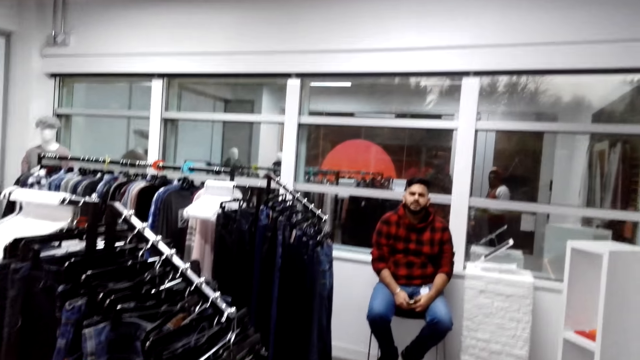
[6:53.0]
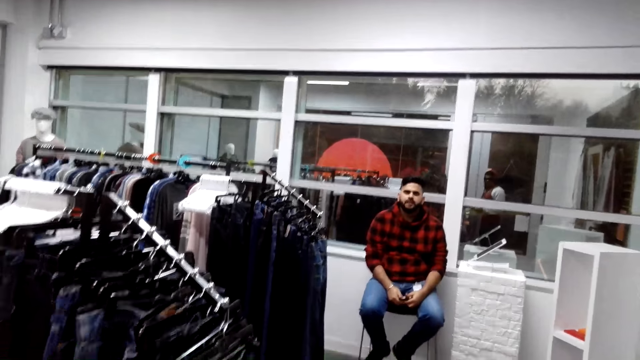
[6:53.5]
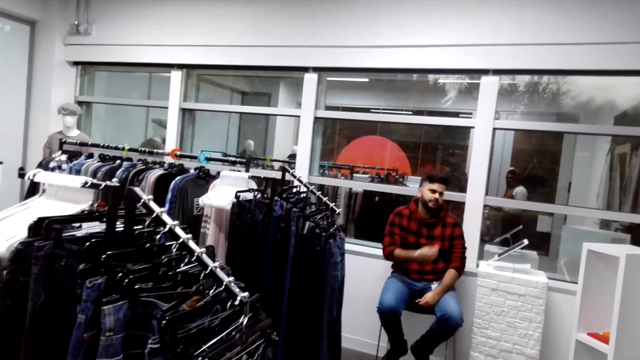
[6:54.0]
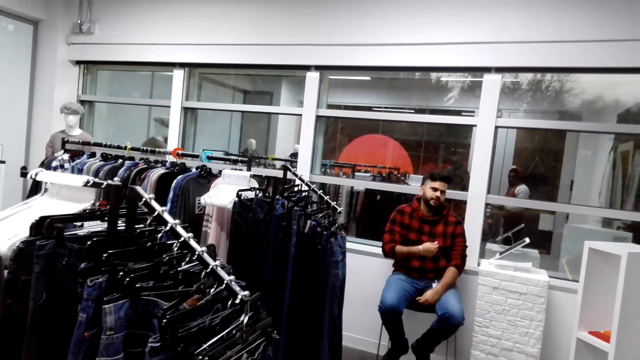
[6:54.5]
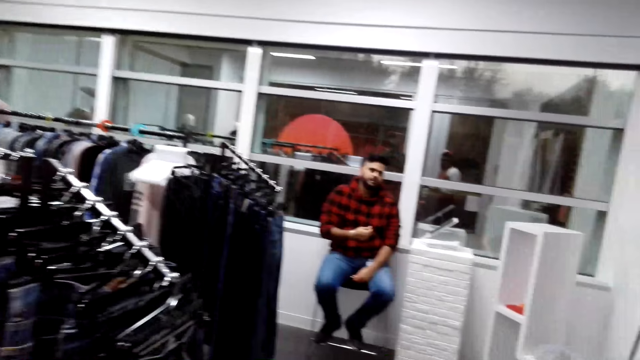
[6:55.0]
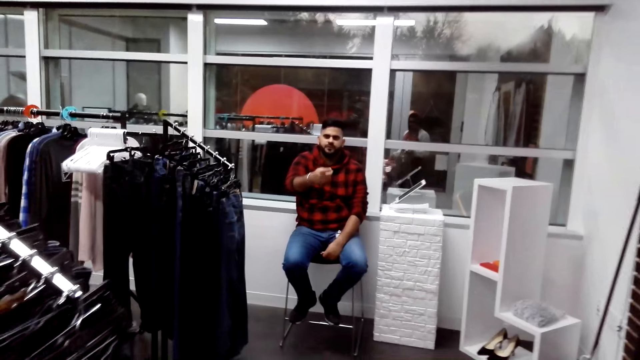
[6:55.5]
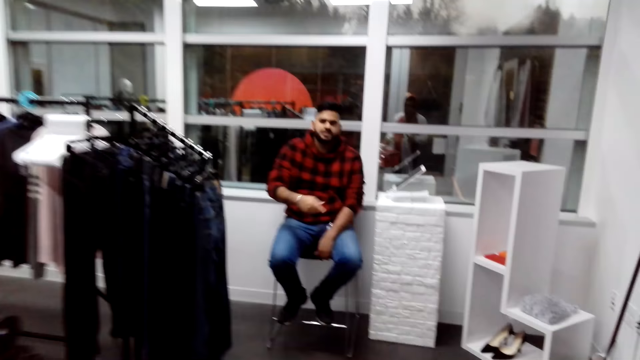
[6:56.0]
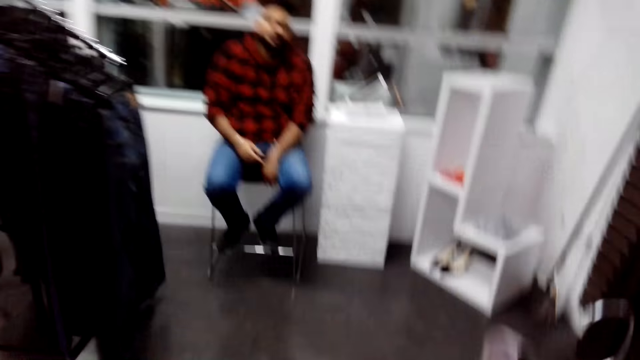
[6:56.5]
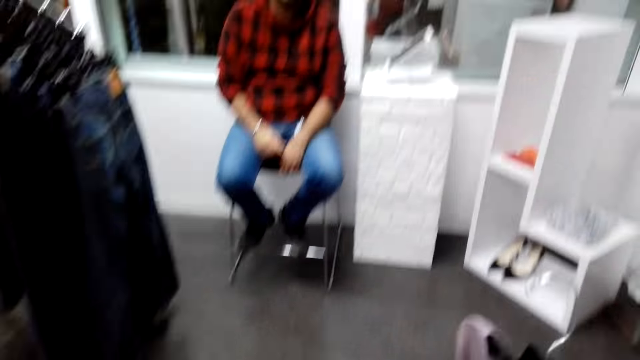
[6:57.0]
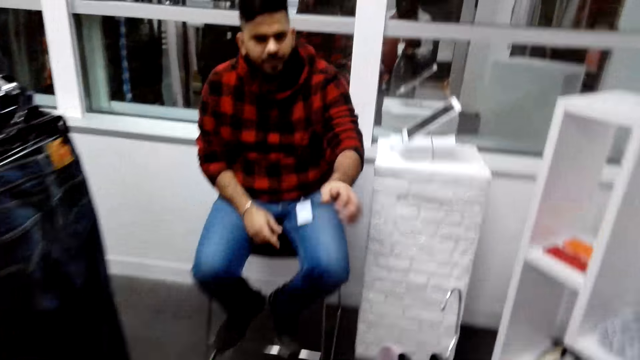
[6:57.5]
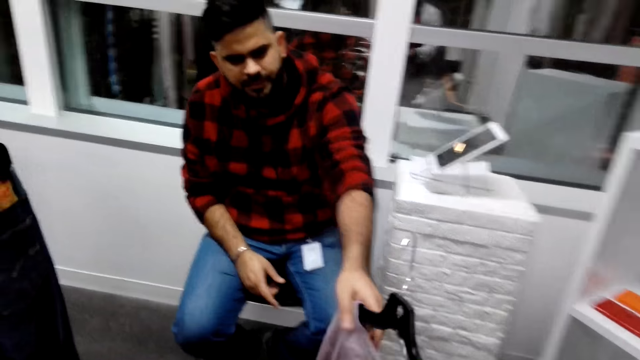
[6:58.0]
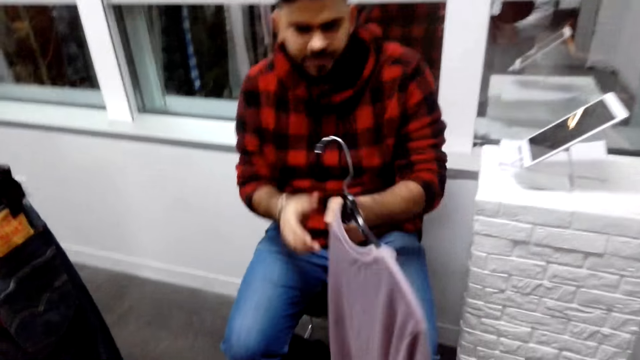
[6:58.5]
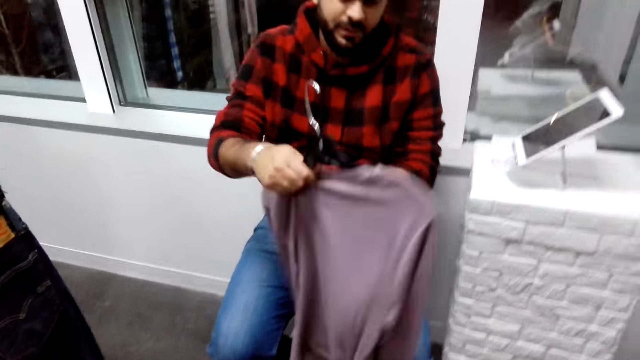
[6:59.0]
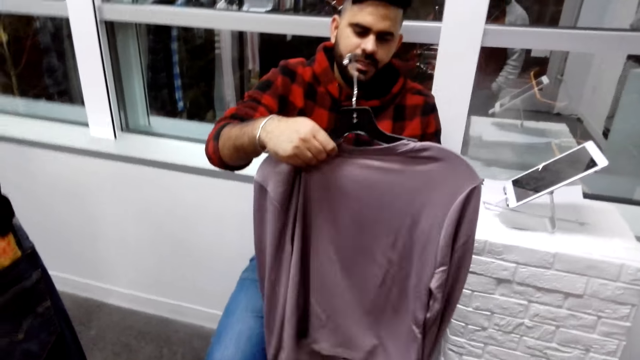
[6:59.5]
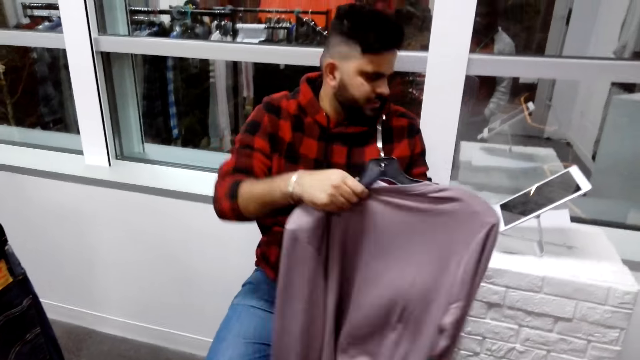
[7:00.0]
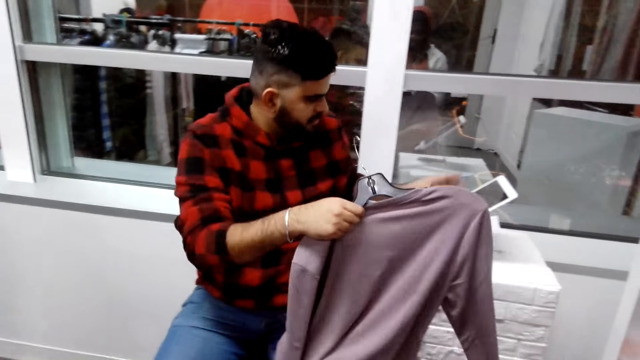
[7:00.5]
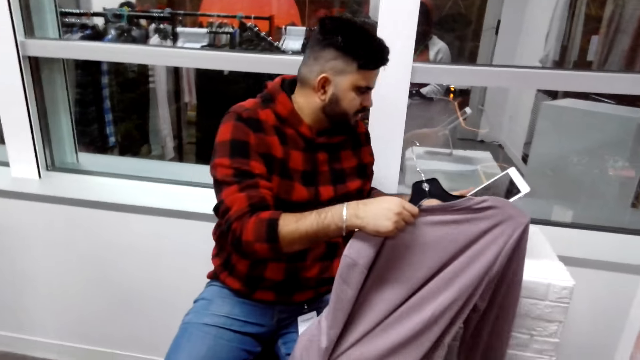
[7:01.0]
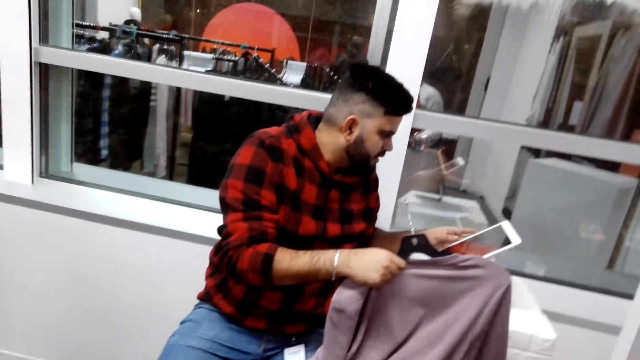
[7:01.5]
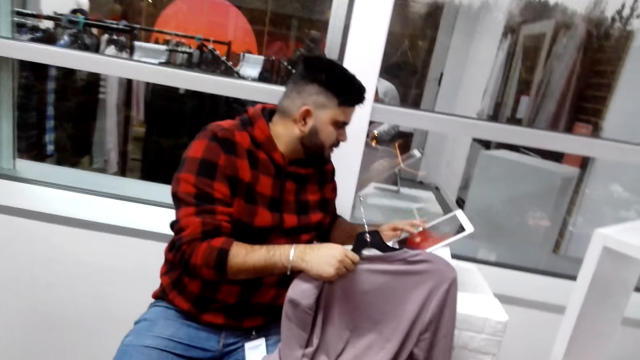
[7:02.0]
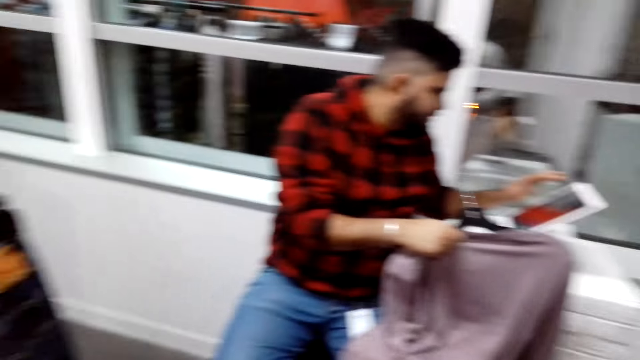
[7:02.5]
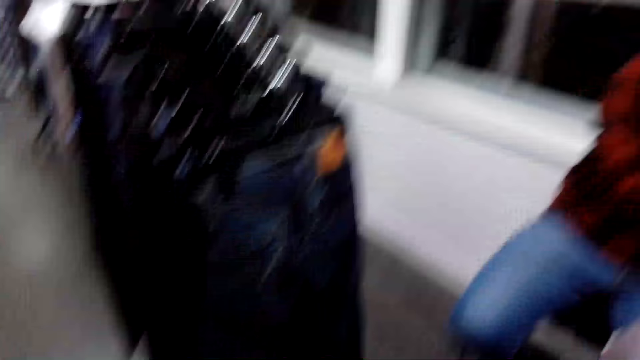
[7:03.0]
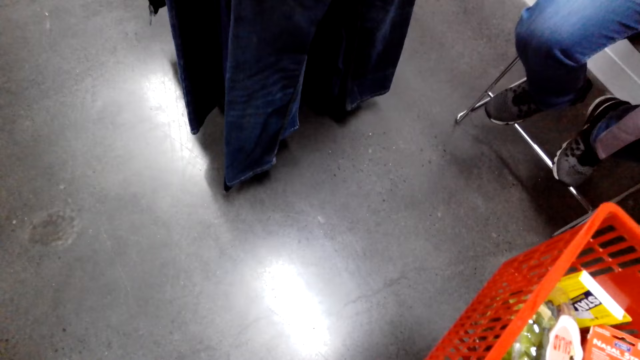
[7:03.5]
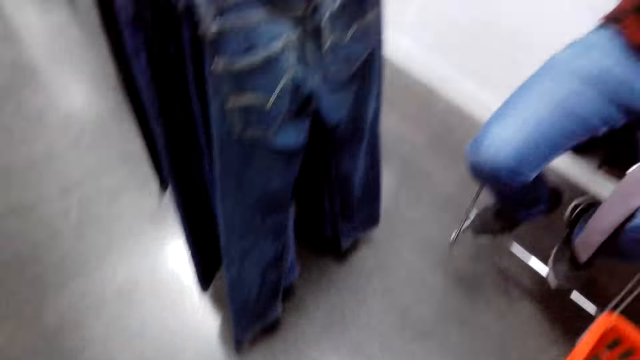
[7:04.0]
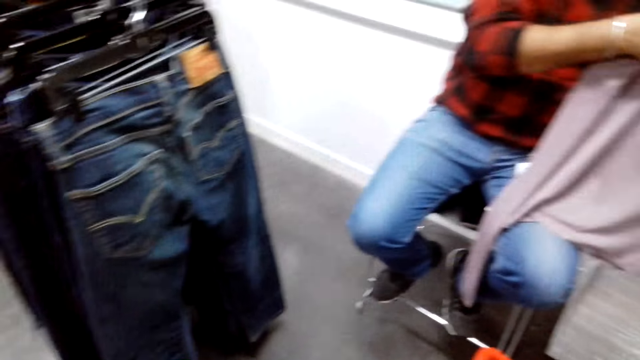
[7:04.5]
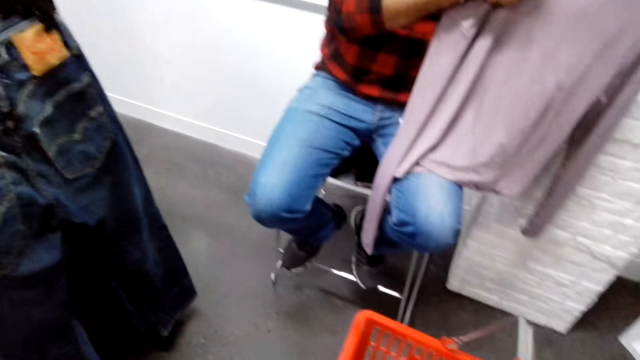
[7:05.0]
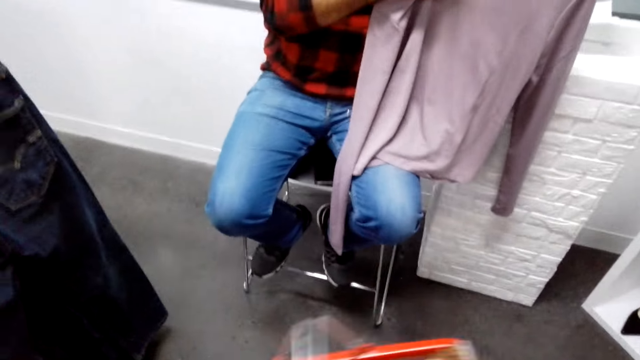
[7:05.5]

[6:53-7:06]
The man gestures using the left hand. The camera wearer walks towards the man. They hand over the sweaters to the man. The man adjusts the sweater. The man operates a cashier touch screen. The camera wearer looks around in the room.

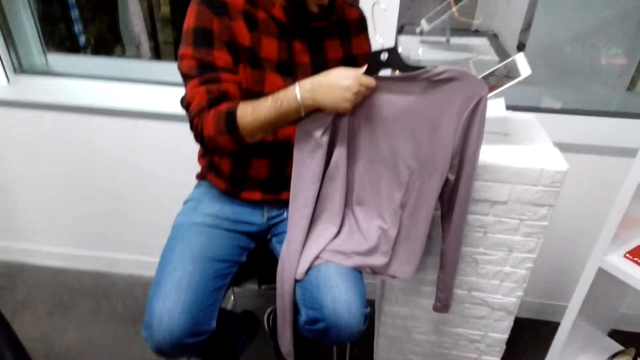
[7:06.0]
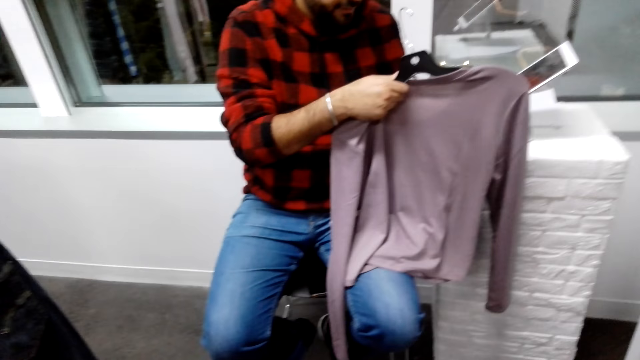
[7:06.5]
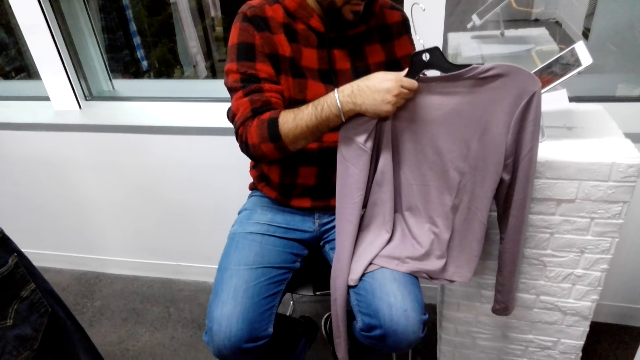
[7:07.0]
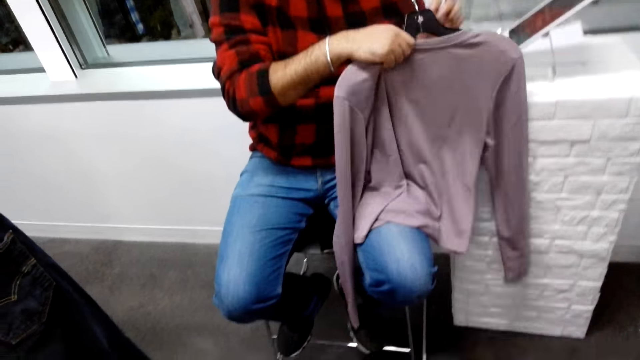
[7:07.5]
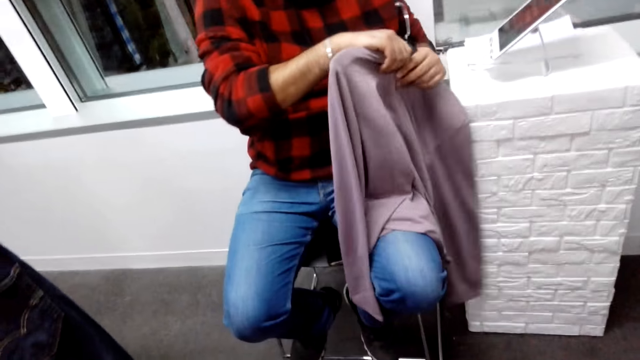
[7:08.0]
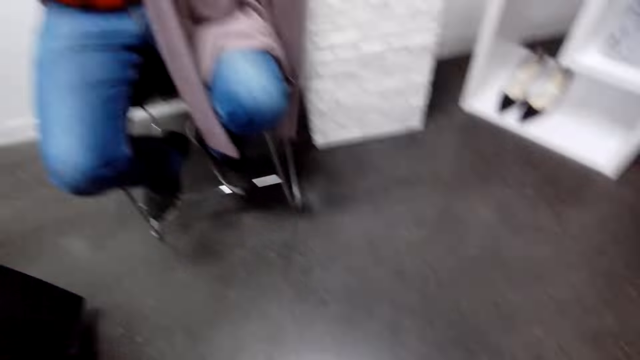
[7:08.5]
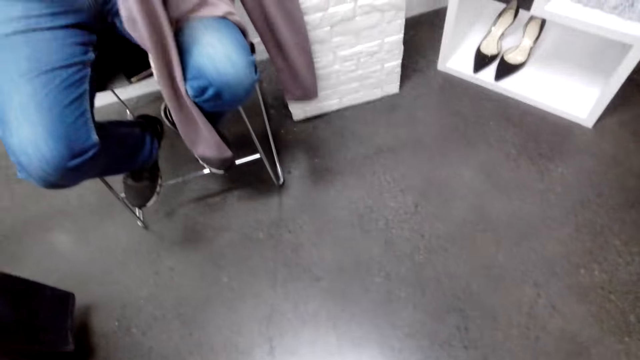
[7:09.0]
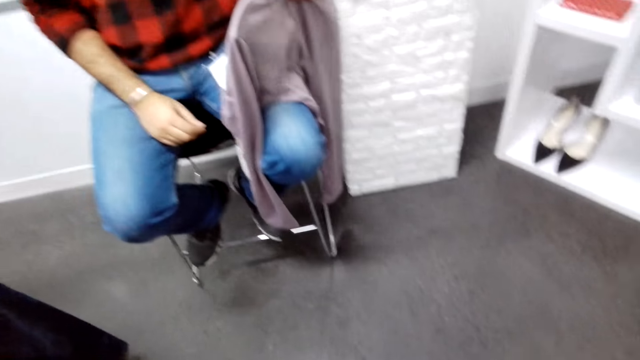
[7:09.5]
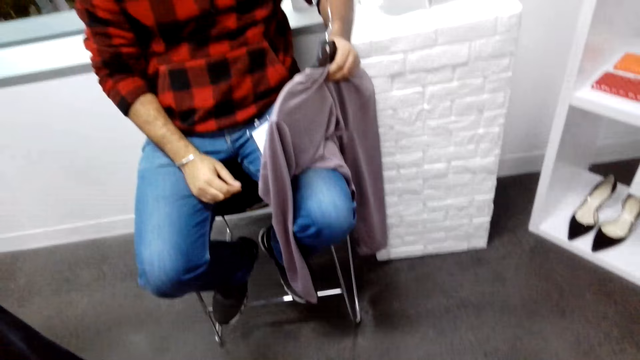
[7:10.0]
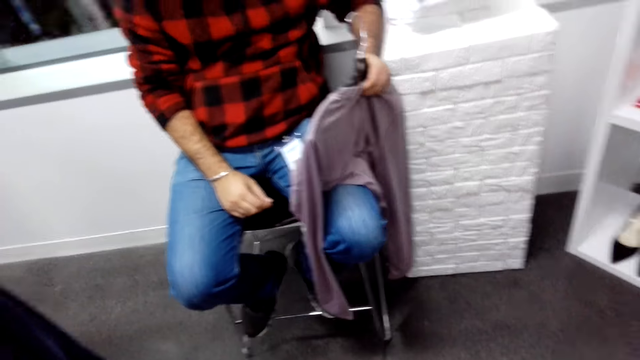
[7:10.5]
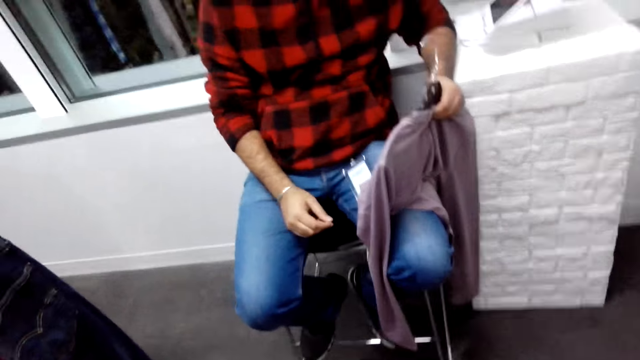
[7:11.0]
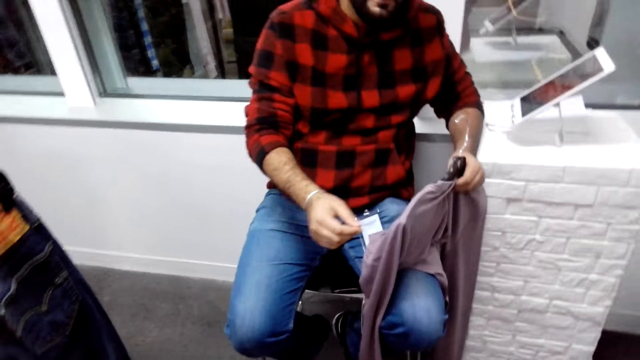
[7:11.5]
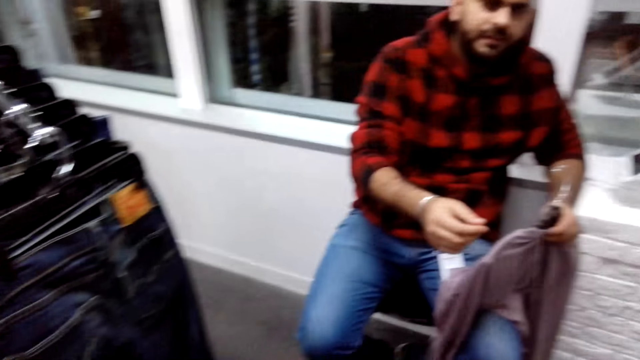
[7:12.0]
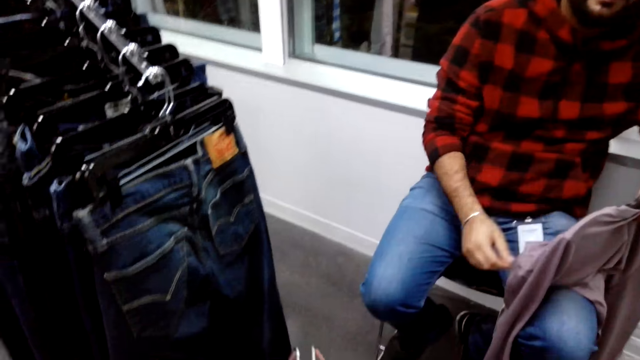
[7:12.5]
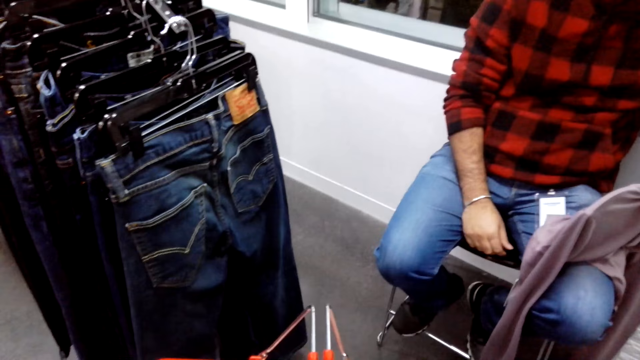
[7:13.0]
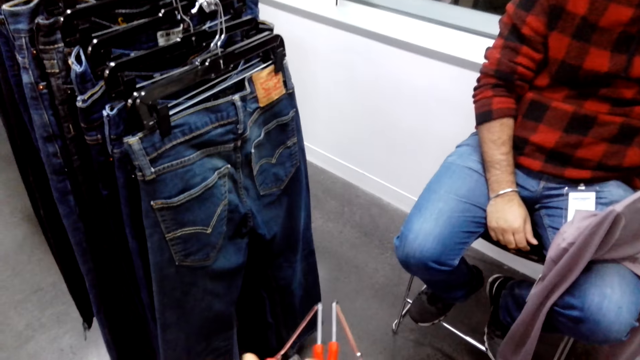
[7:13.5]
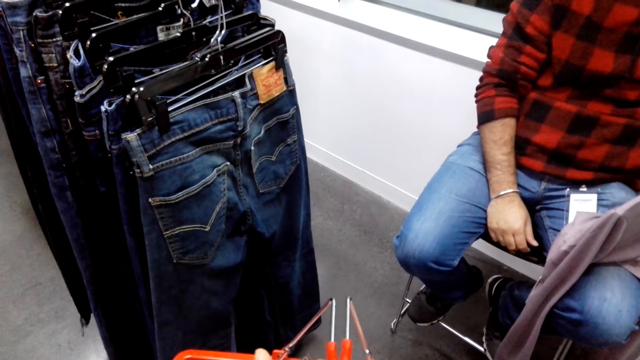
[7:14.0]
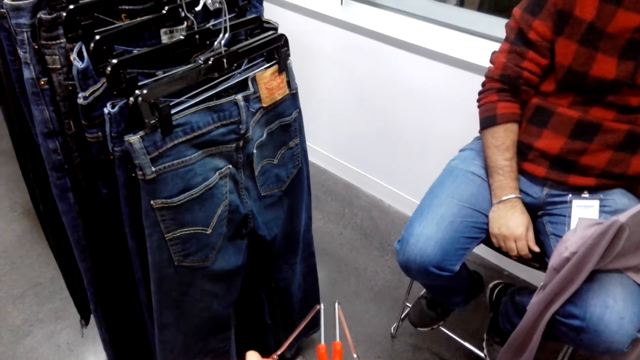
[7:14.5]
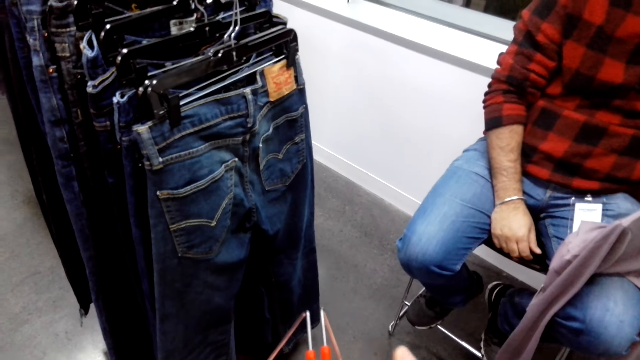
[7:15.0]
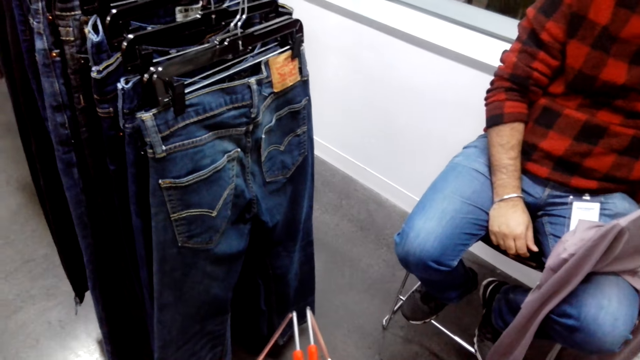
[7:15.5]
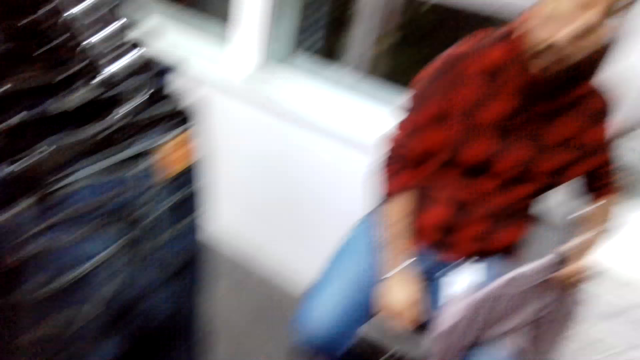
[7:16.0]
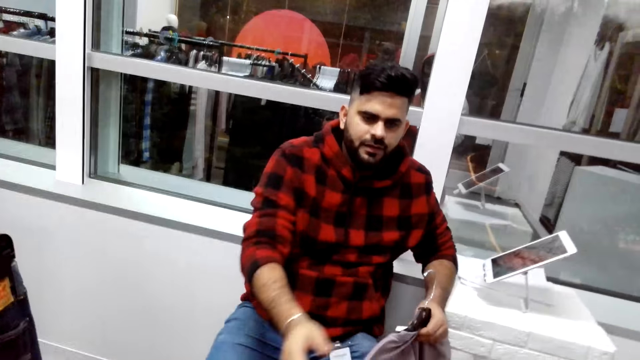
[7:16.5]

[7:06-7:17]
The man transfers the sweater to the left hand. The man lifts the right hand and drops the right hand. The camera wearer looks towards the supermarket basket.
